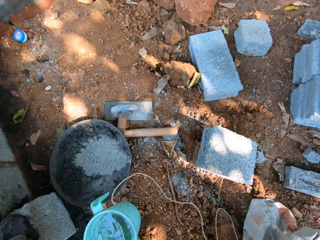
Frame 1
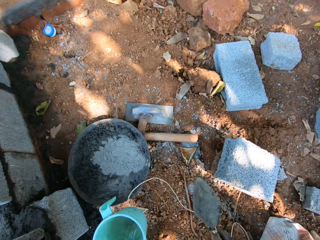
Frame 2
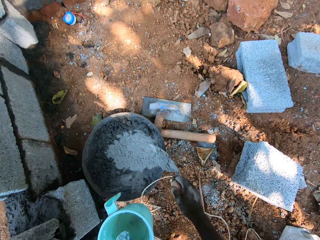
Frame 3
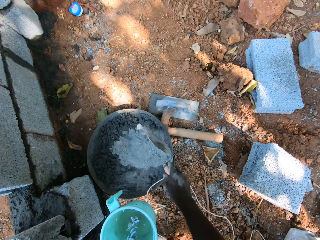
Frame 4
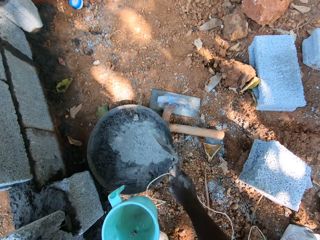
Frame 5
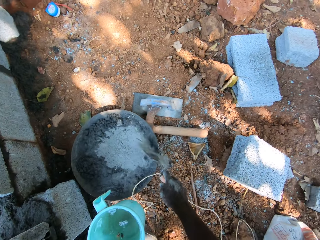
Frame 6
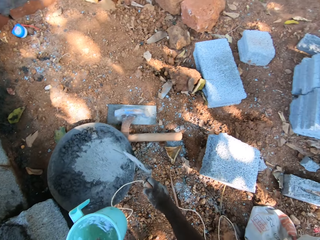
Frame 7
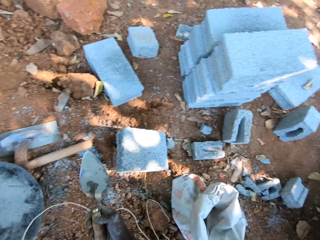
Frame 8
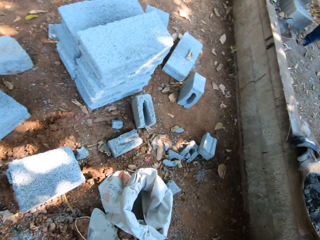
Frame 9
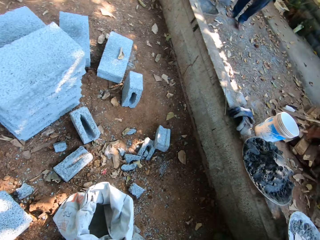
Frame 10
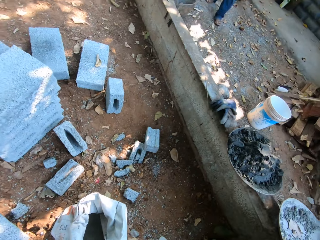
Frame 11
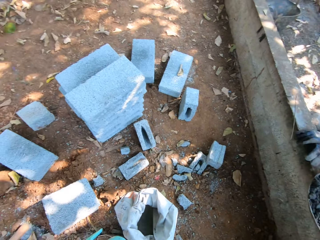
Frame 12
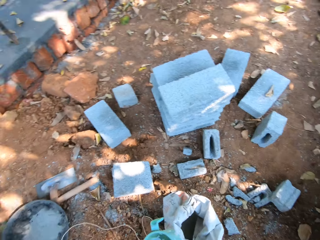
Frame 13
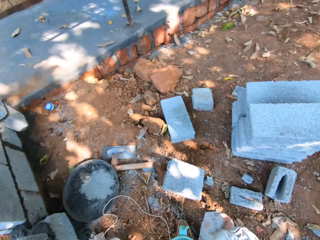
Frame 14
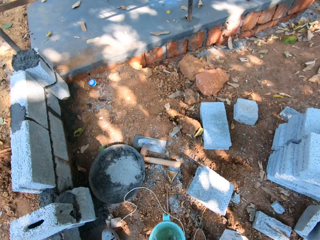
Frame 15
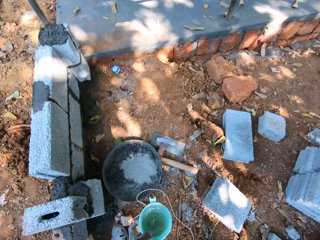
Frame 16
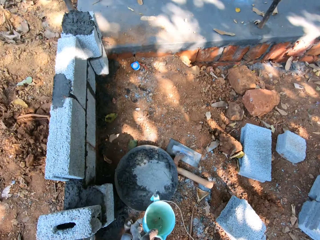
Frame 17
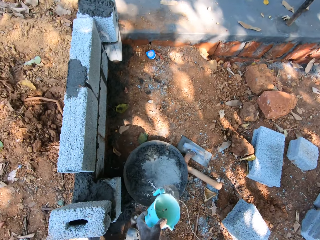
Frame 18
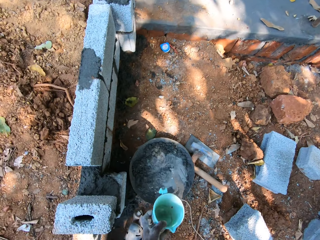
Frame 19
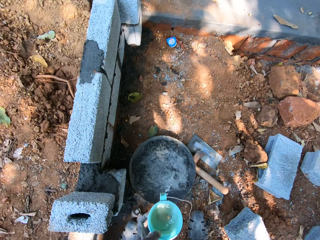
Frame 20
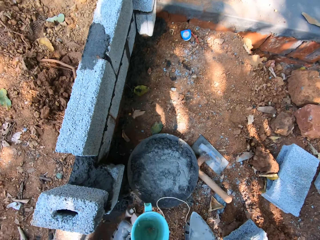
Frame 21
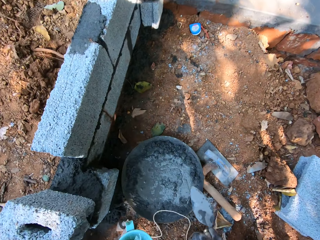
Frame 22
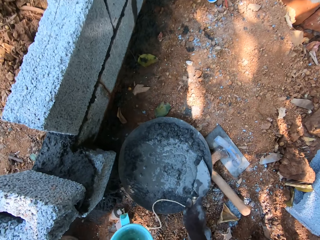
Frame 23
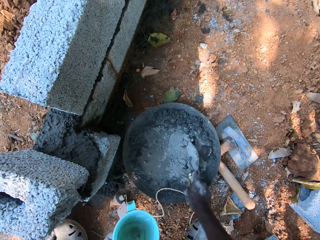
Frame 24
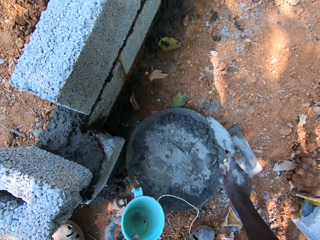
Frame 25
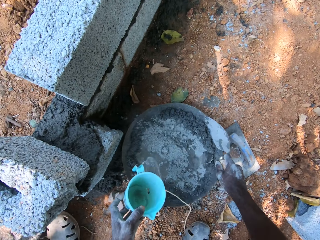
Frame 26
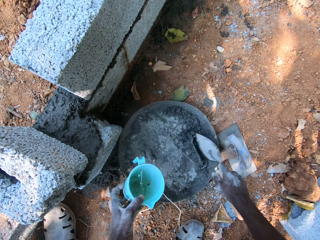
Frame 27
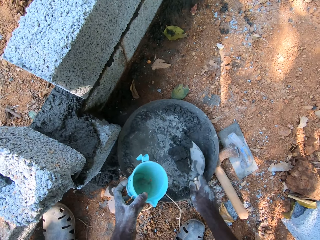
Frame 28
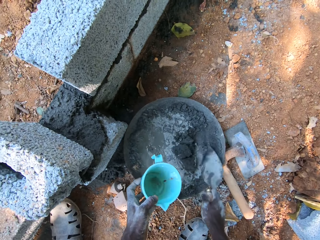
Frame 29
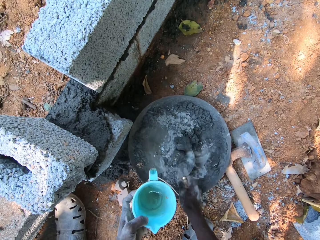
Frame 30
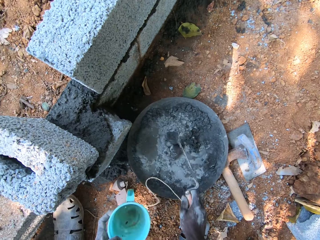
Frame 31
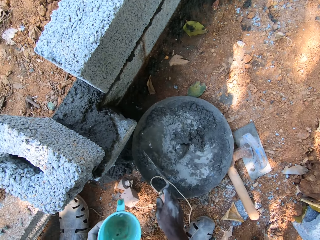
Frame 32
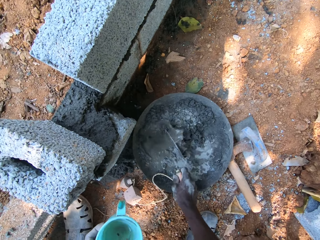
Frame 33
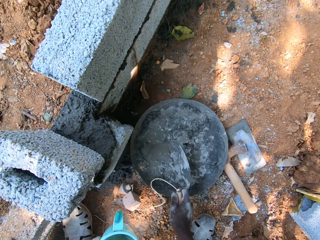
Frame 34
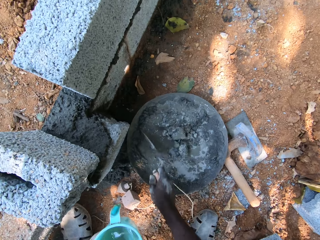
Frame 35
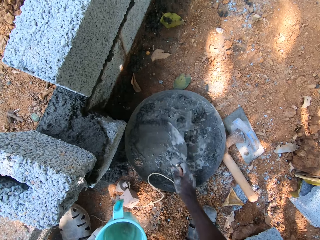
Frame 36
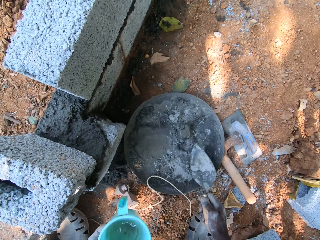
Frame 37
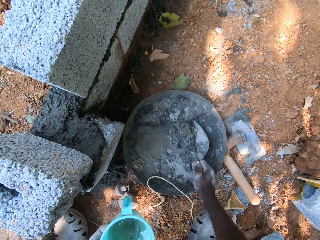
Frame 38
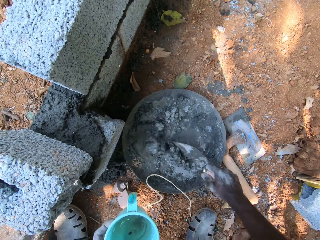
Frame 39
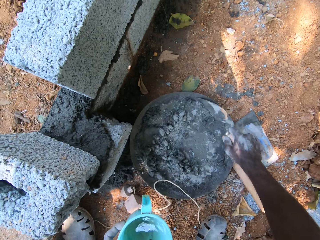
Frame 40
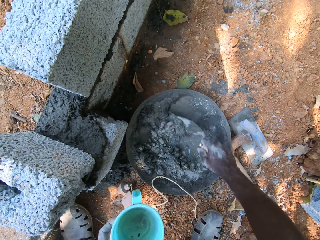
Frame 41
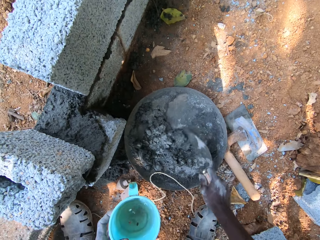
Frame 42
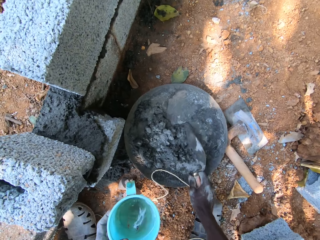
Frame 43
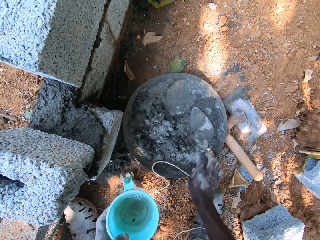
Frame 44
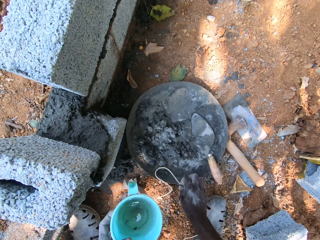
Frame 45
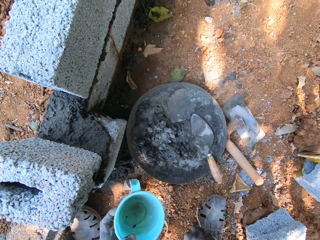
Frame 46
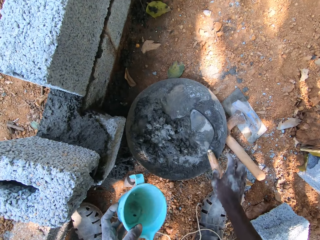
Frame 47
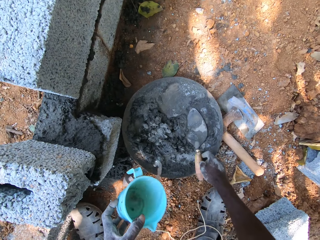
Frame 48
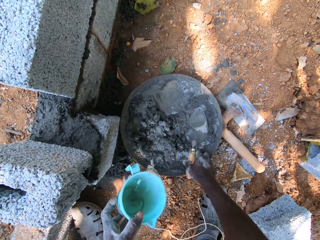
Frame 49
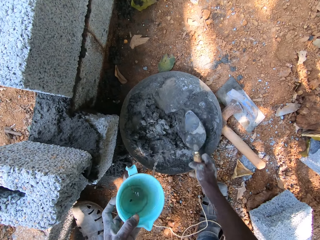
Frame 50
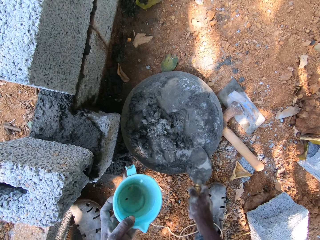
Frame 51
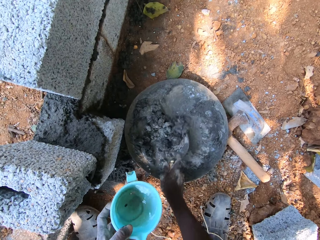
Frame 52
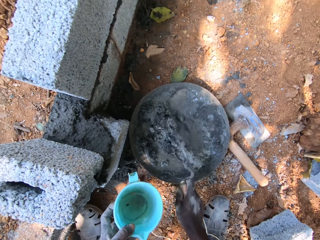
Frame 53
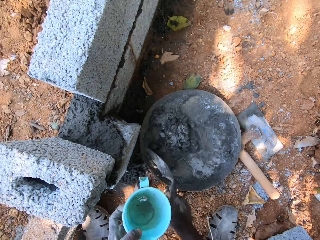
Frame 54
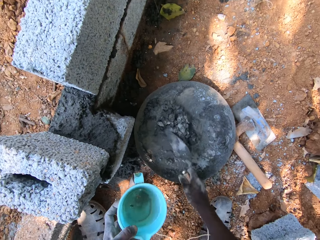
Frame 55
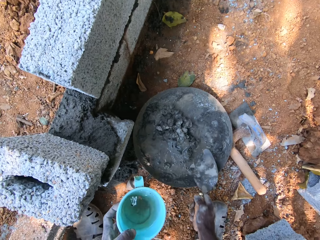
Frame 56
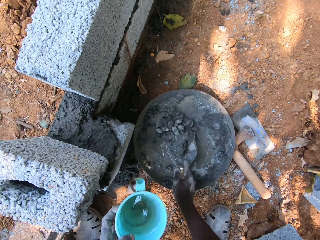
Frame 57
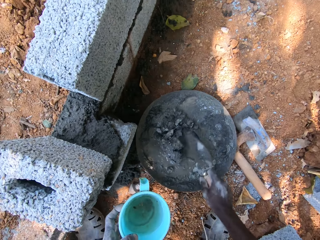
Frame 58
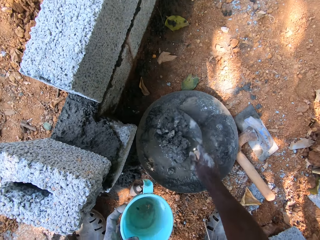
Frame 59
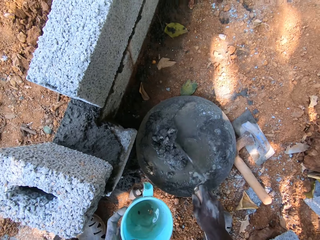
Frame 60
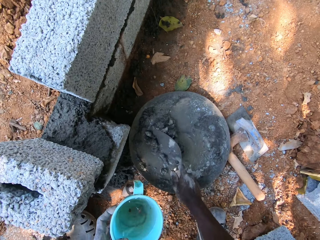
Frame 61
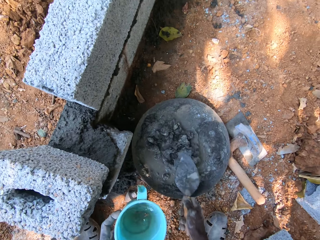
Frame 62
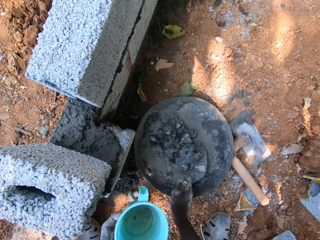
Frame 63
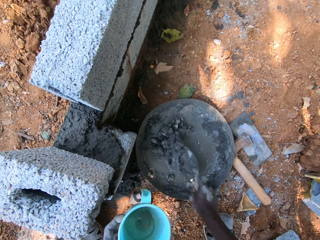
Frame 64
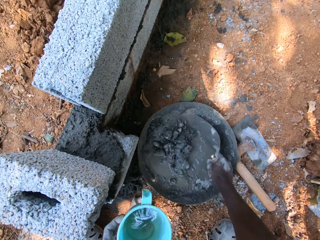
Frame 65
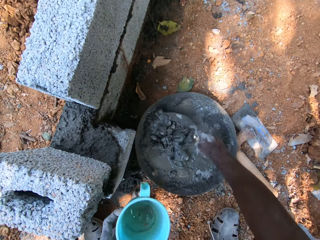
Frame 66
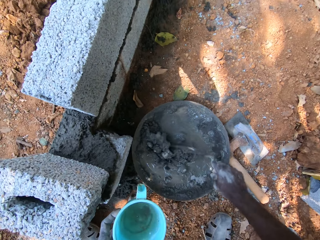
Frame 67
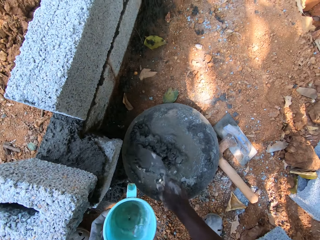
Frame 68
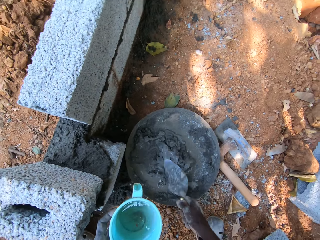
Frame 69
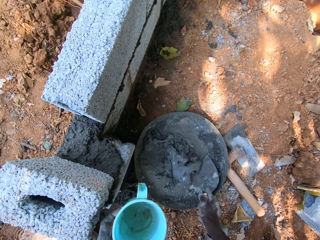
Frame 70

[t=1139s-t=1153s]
The camera wearer pours the cement into the head pan with the trowel in his right hand. He hits the trowel on the head pan with his right hand. He pours water into the head pan with the cup in his left hand. He mixes the cement and water in the head pan with the trowel in his right hand. He pours the water into the head pan with the cup in his left hand. He drops the trowel in the head pan with his right hand. He picks up the mason's line from the head pan with his right hand. He throws the mason's line on the ground with his right hand. He picks up the trowel from the head pan with his right hand. He pours the water into the head pan with the cup in his left hand. He mixes the cement and water in the head pan with the trowel in his right hand.

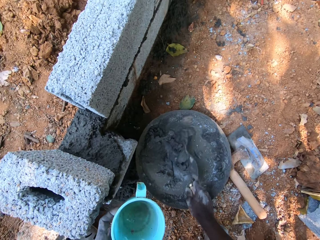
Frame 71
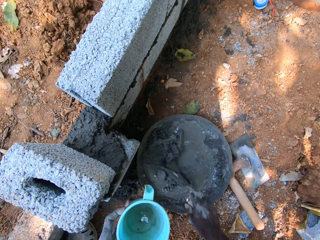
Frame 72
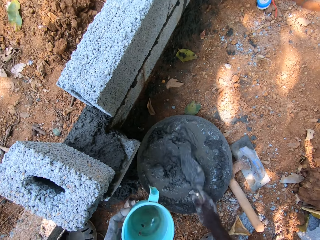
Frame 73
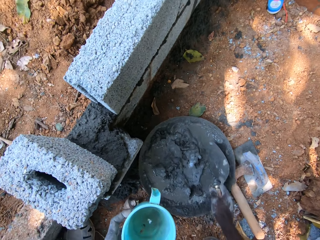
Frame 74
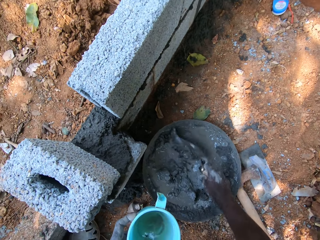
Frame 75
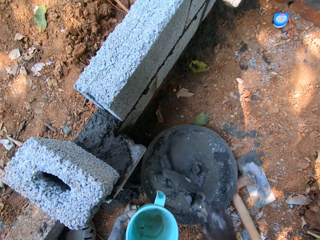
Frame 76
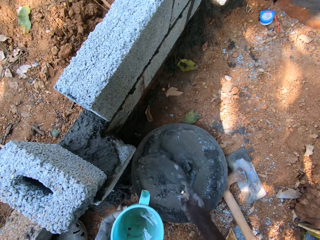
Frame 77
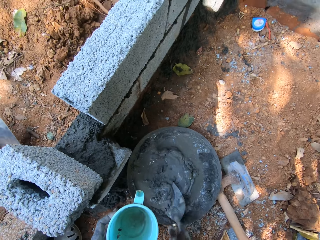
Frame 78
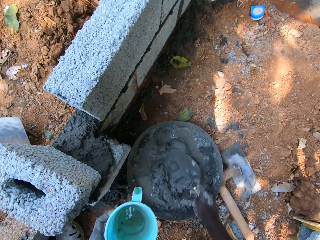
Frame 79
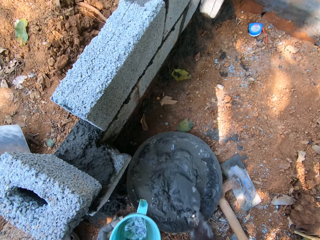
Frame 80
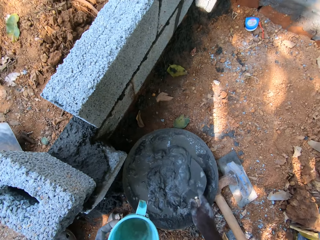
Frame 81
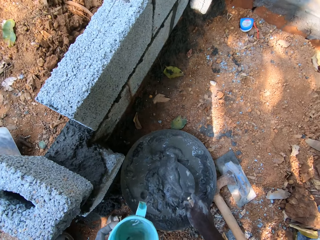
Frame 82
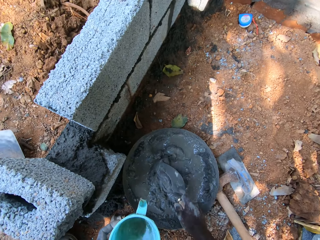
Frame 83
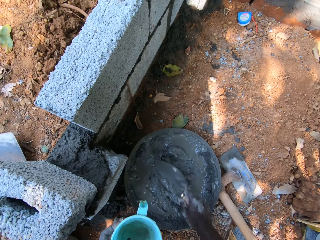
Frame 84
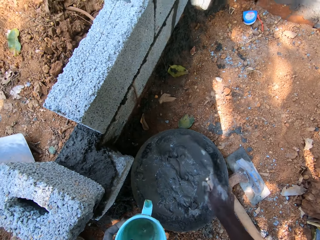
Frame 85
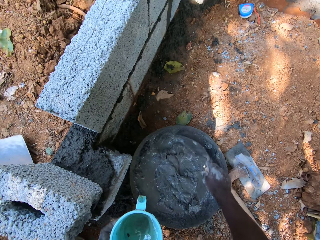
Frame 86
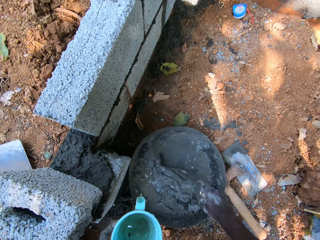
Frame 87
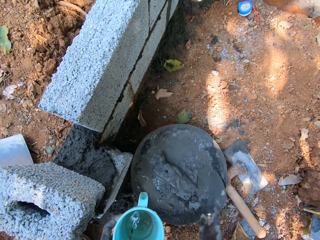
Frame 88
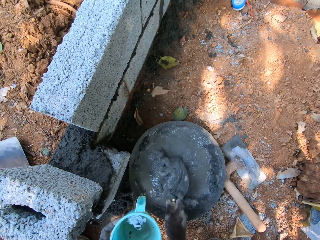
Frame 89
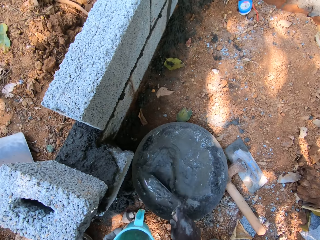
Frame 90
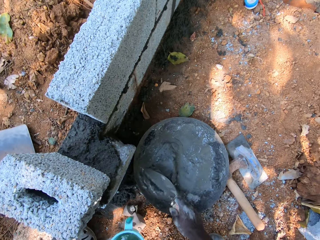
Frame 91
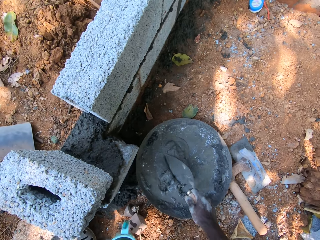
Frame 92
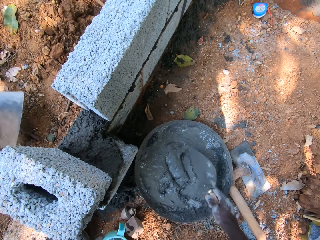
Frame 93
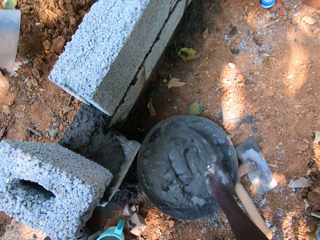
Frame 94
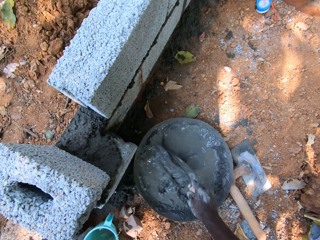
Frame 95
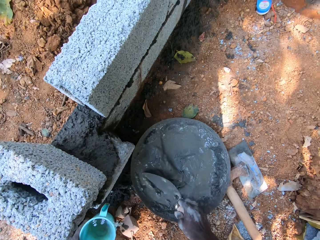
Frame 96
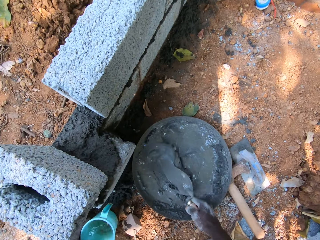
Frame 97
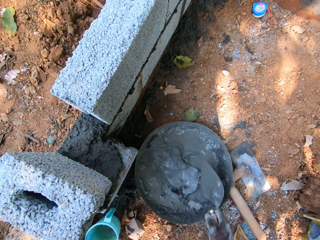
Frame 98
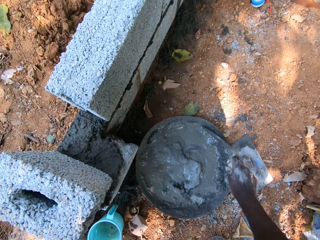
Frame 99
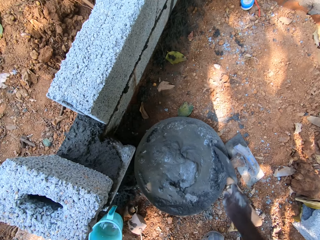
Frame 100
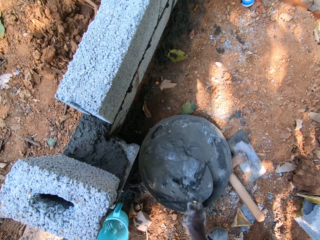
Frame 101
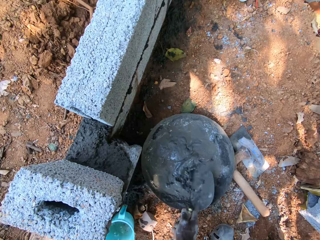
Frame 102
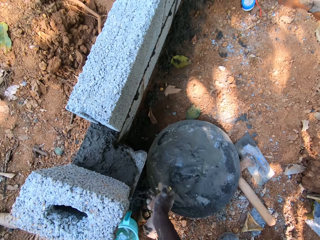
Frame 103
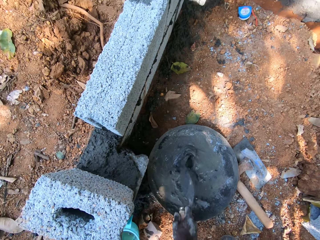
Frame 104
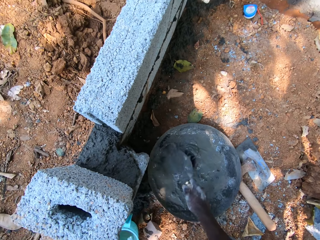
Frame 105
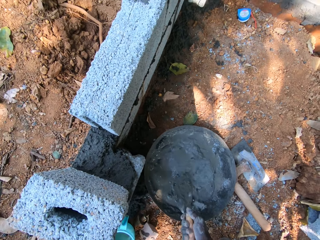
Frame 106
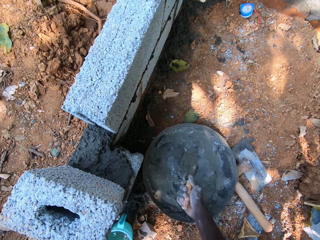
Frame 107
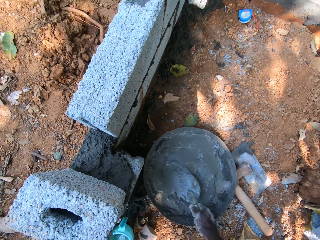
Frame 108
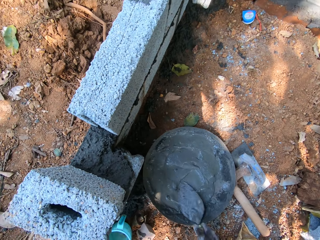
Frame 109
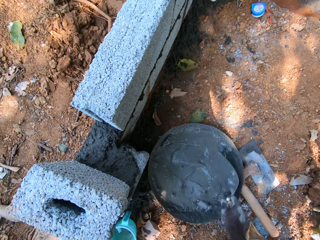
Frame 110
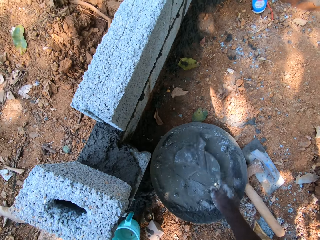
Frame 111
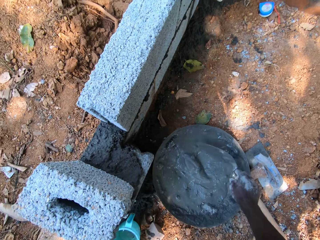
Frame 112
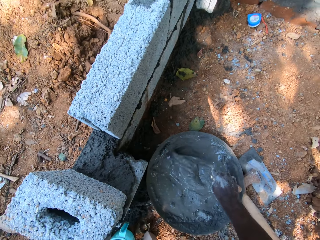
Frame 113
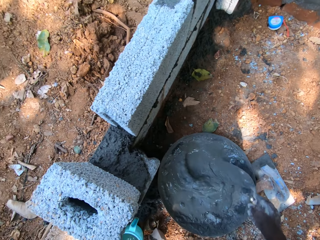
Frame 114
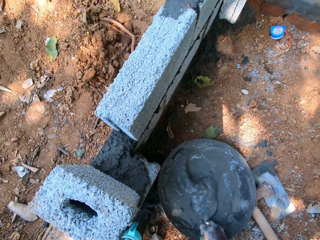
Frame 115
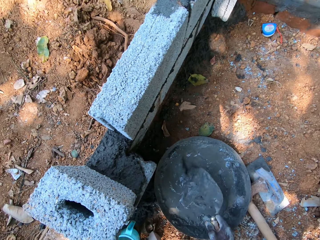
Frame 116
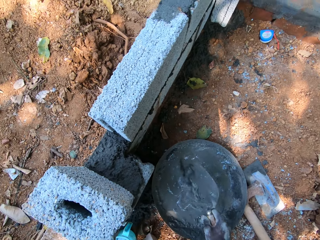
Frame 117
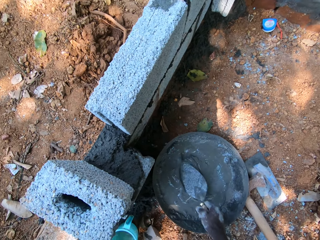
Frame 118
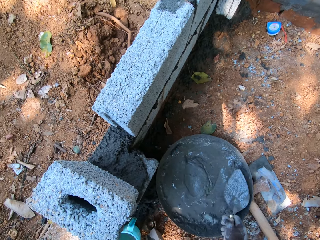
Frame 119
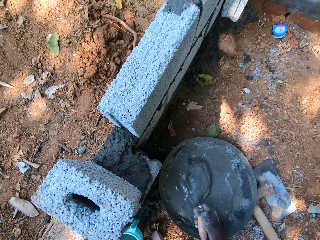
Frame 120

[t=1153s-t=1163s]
The camera wearer drops the cup on the water on the ground with his left hand. He scoops cement mortar from the head pan with the trowel in his right hand.
